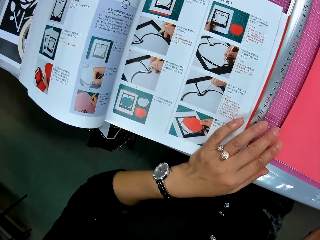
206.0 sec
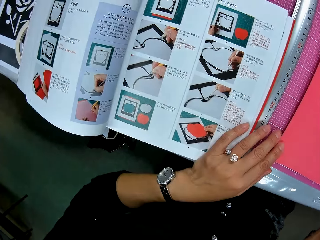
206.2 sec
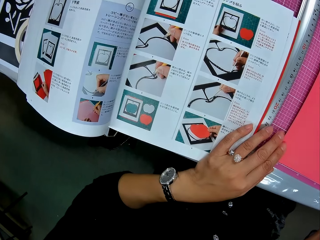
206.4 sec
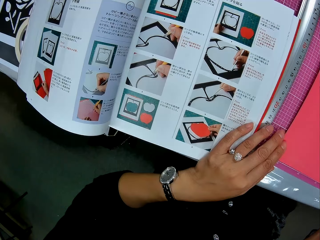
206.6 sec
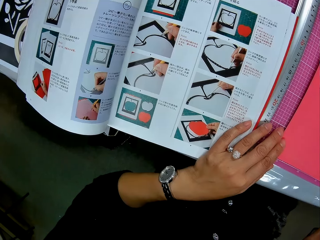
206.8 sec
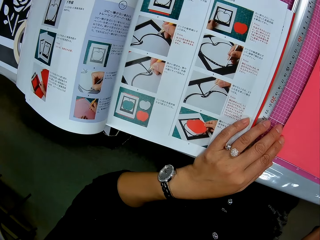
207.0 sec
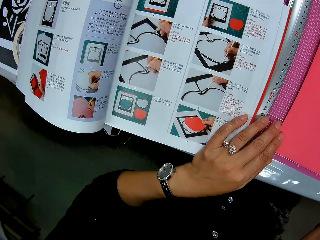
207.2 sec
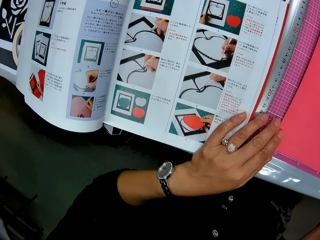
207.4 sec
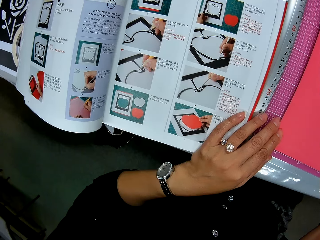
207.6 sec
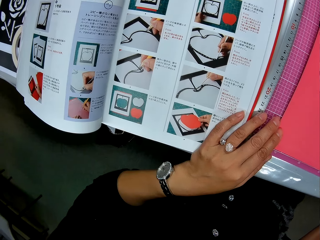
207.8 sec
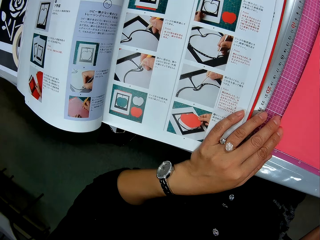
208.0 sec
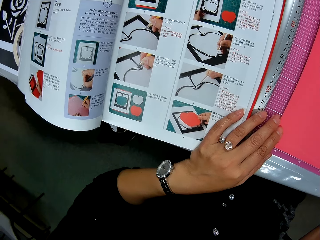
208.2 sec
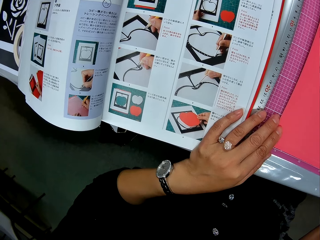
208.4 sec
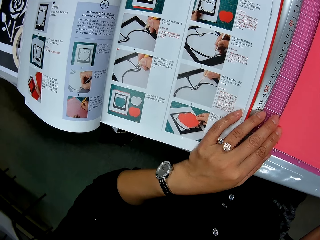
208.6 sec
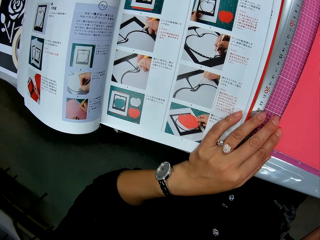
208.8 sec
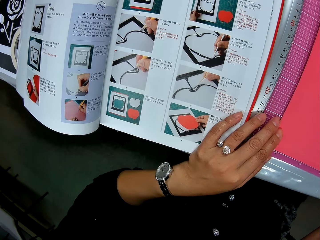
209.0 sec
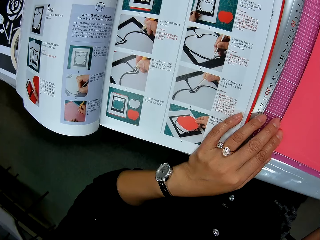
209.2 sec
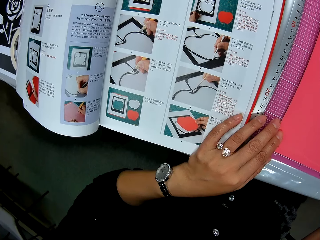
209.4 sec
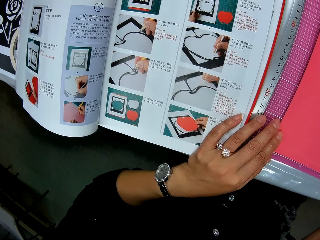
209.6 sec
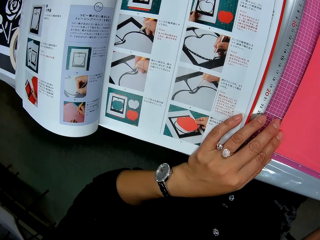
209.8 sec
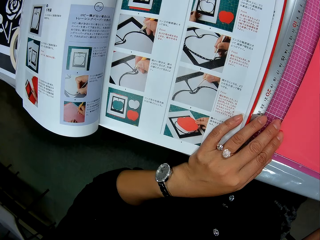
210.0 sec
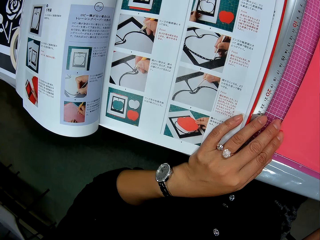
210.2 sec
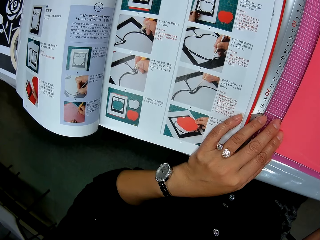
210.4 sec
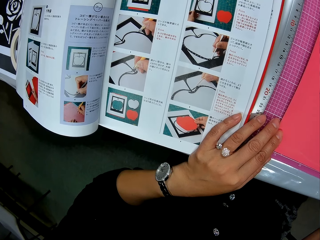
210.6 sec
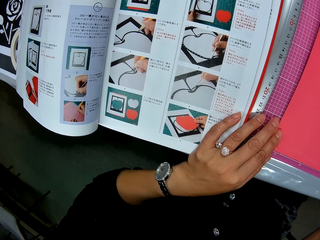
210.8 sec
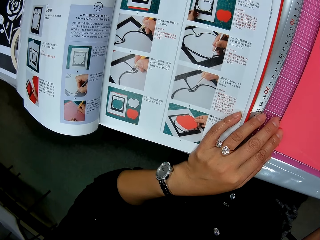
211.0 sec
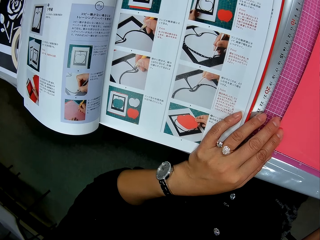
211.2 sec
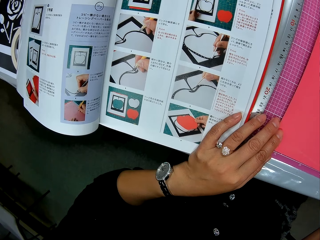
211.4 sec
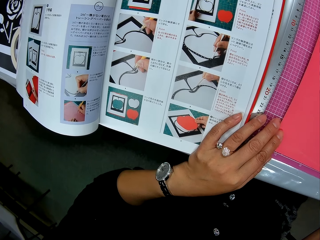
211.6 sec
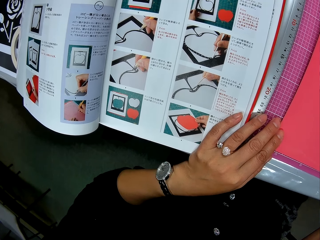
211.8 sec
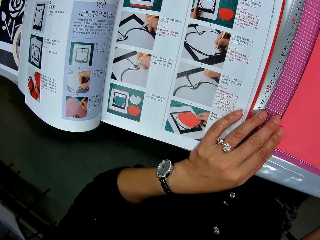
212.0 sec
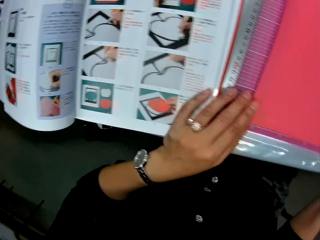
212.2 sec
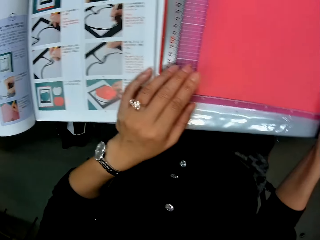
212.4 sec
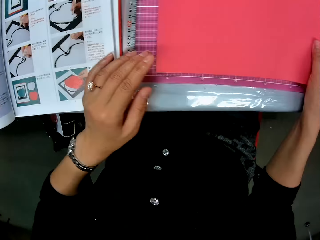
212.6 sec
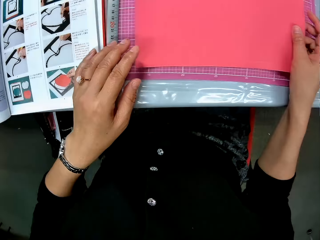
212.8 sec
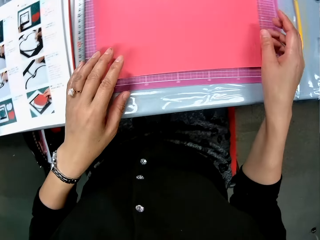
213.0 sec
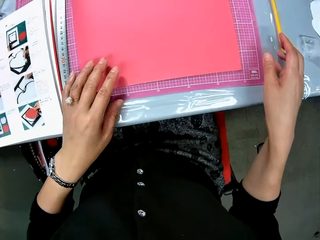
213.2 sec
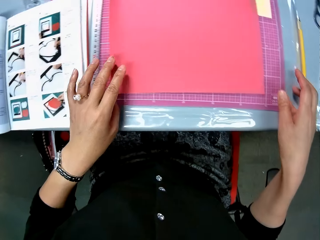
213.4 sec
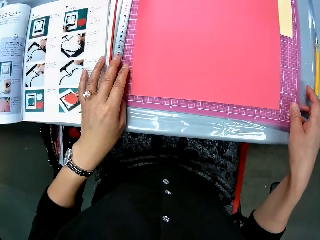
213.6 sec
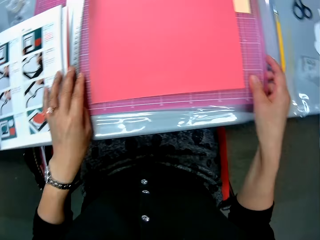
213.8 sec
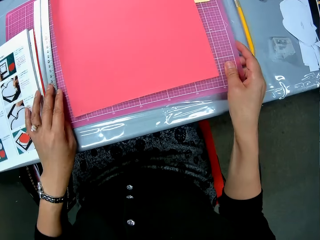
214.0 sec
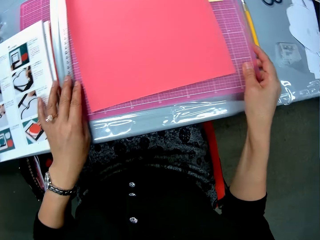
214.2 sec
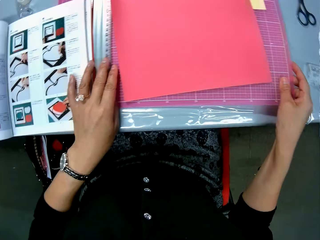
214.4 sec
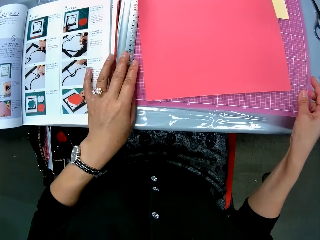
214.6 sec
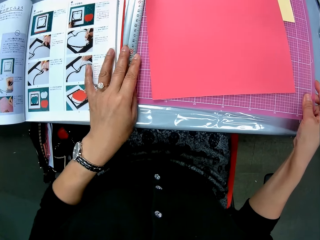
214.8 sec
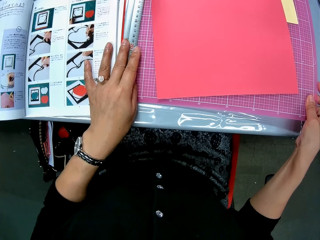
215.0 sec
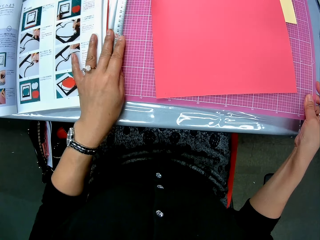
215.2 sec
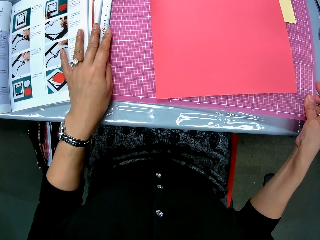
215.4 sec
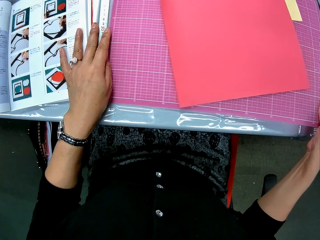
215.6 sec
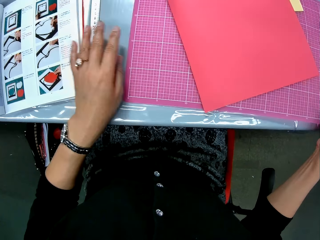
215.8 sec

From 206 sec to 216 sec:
The camera wearer places her left hand on the book. She touches the cutting mat. She checks the drawings in the book. She looks at the red card board on her right hand. She drops the red card board on the cutting mat. She pushes the book from the cutting mat with her left hand. She pulls the cutting mat with her right hand.

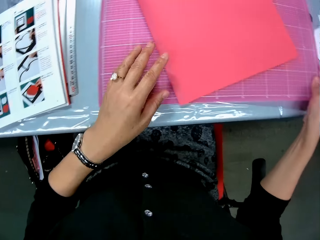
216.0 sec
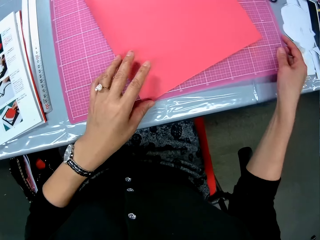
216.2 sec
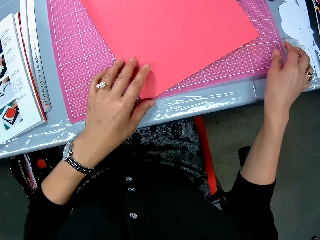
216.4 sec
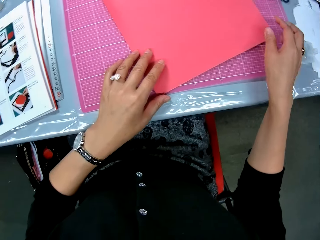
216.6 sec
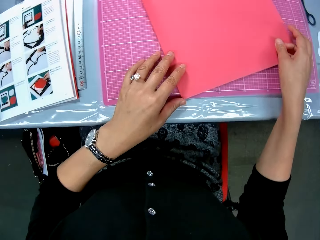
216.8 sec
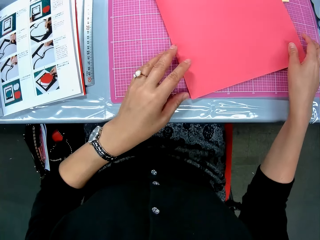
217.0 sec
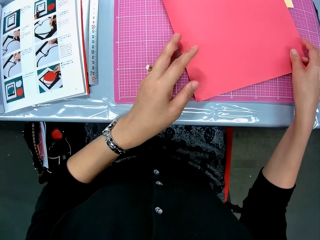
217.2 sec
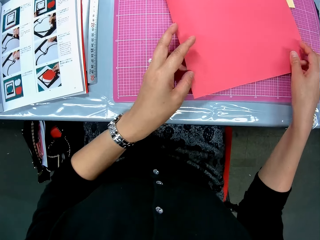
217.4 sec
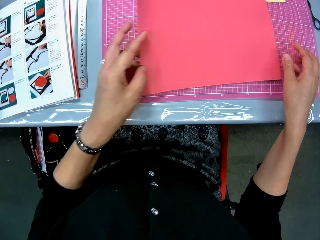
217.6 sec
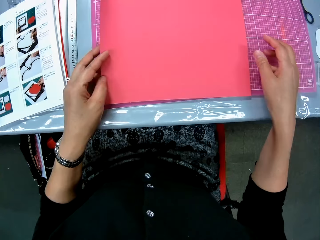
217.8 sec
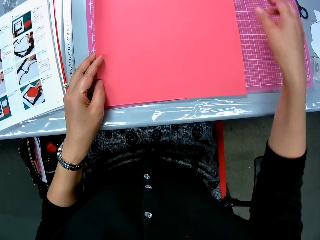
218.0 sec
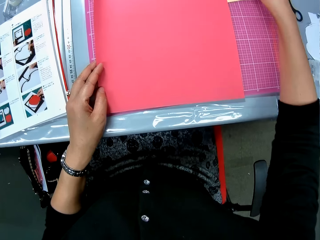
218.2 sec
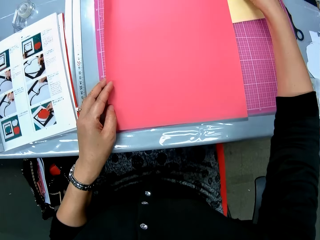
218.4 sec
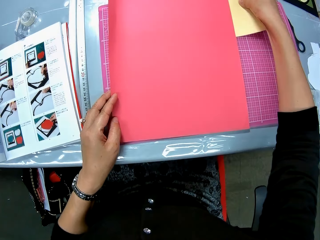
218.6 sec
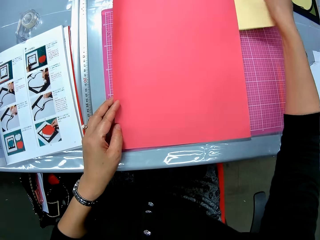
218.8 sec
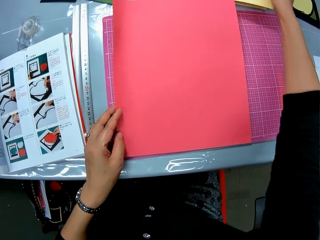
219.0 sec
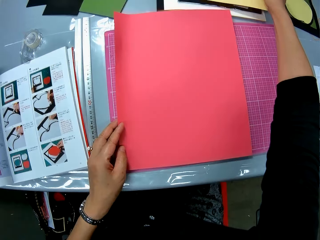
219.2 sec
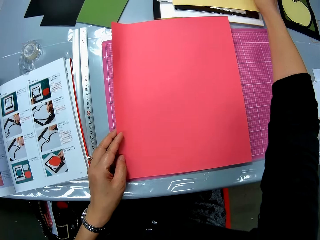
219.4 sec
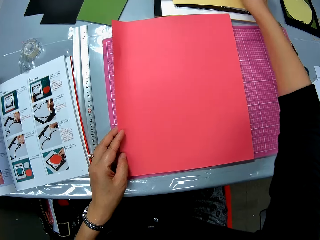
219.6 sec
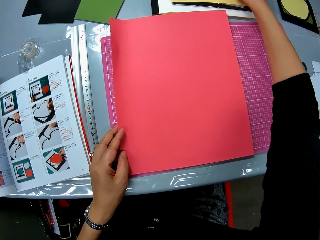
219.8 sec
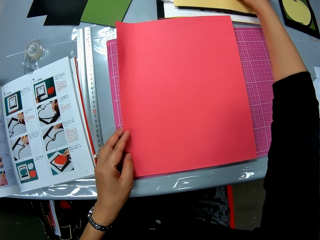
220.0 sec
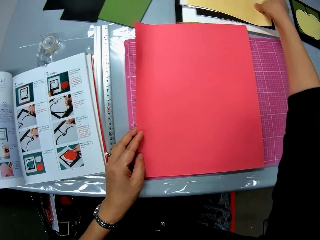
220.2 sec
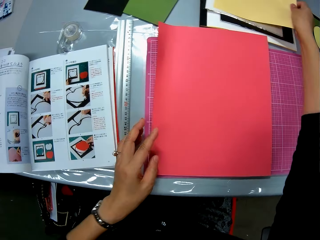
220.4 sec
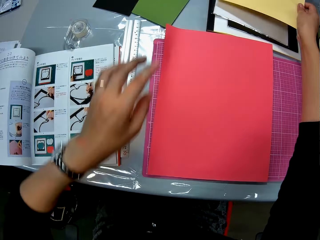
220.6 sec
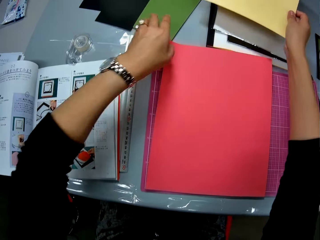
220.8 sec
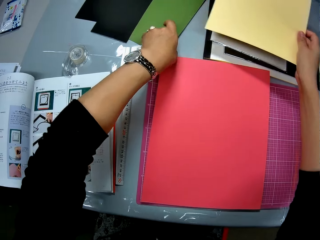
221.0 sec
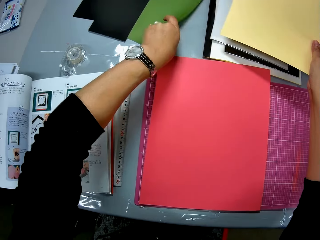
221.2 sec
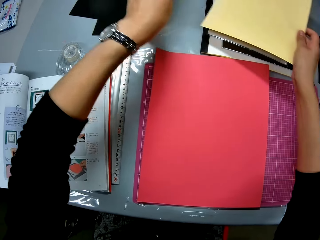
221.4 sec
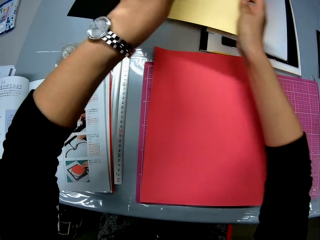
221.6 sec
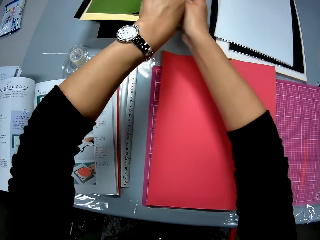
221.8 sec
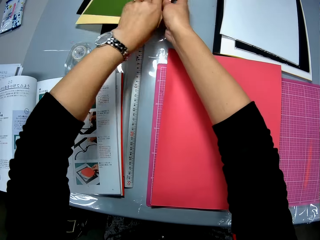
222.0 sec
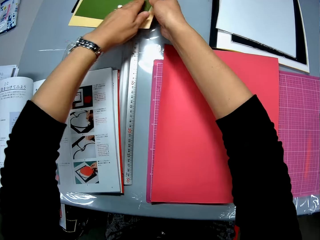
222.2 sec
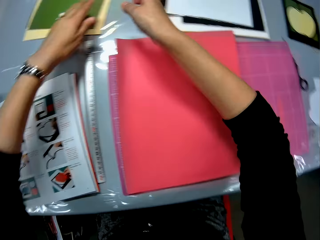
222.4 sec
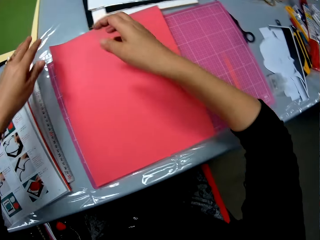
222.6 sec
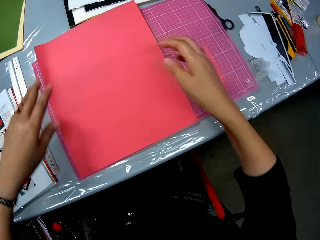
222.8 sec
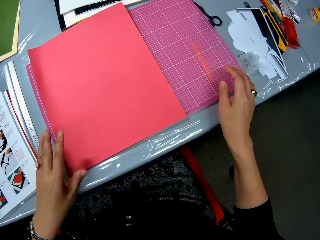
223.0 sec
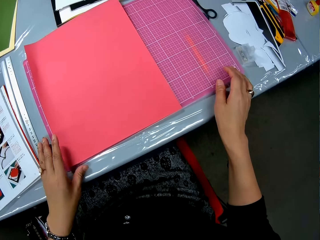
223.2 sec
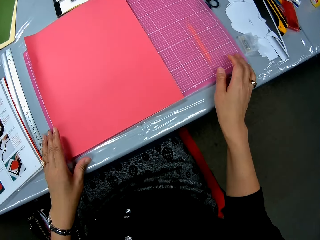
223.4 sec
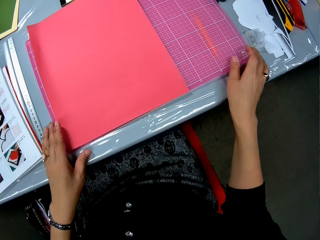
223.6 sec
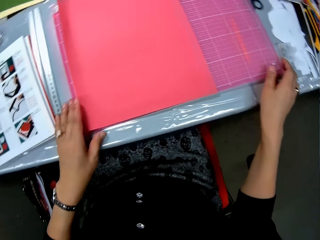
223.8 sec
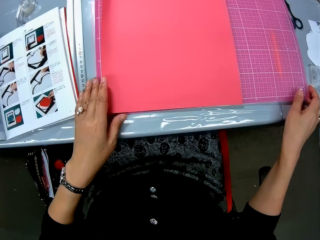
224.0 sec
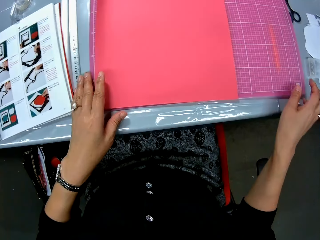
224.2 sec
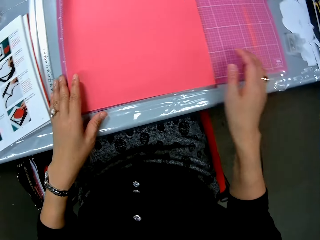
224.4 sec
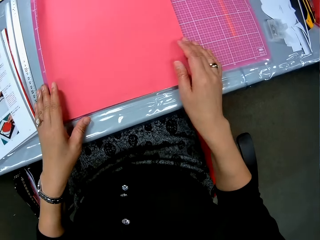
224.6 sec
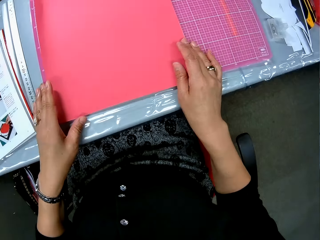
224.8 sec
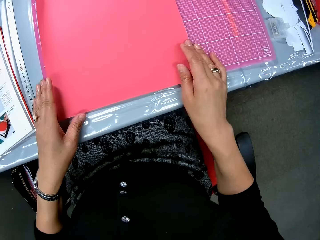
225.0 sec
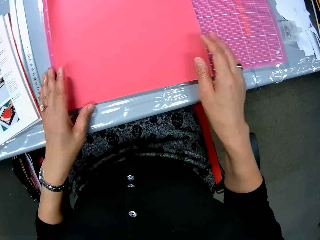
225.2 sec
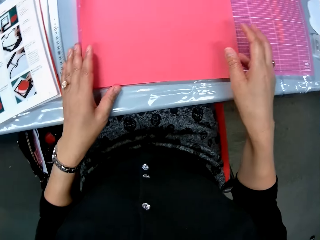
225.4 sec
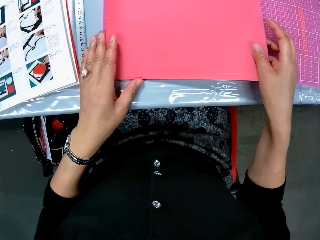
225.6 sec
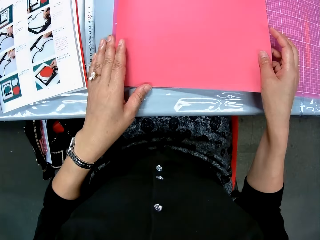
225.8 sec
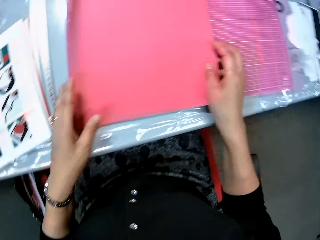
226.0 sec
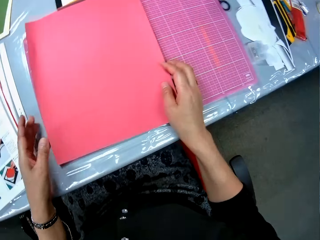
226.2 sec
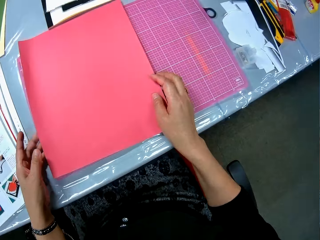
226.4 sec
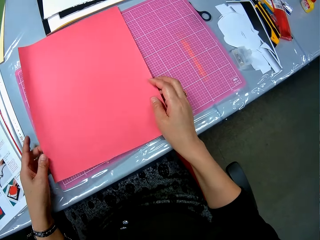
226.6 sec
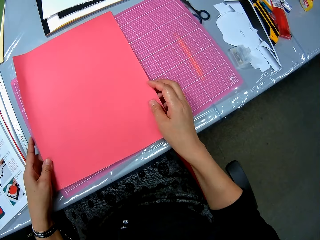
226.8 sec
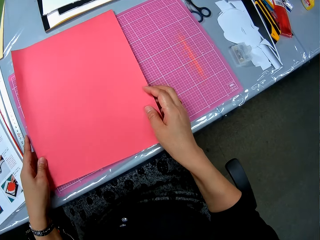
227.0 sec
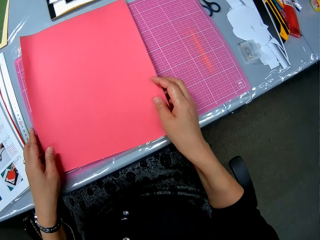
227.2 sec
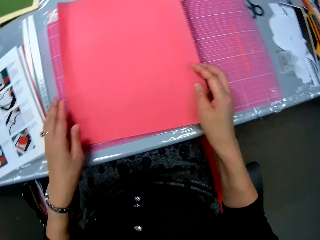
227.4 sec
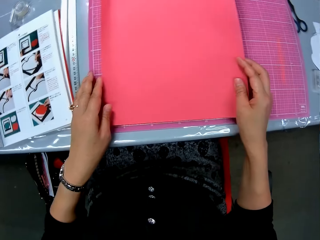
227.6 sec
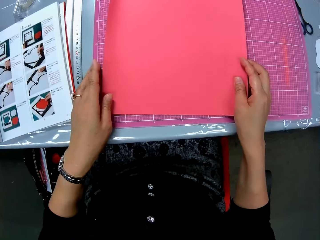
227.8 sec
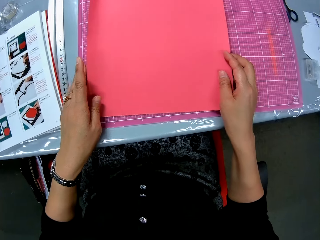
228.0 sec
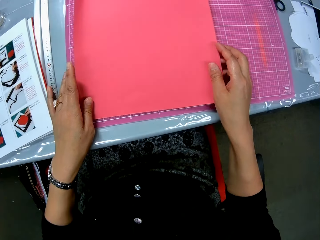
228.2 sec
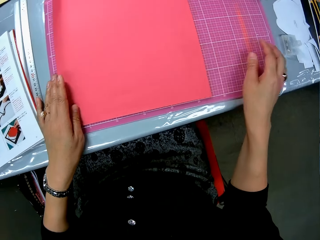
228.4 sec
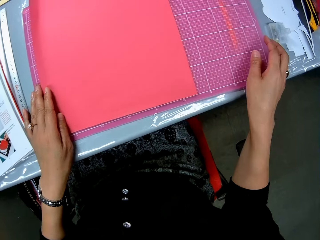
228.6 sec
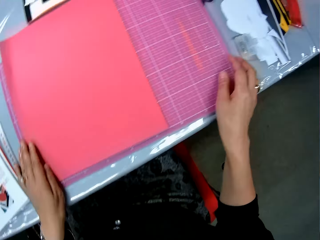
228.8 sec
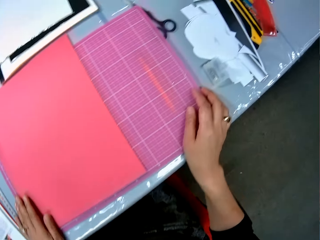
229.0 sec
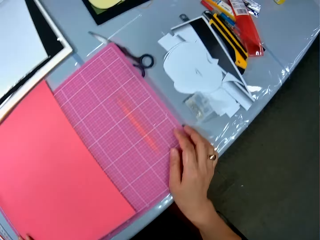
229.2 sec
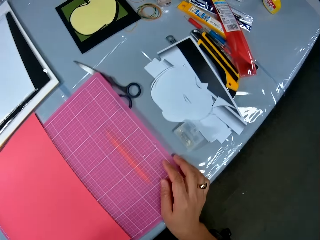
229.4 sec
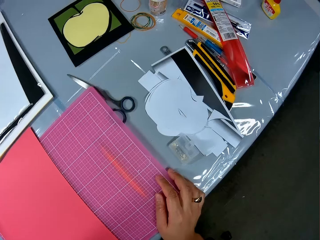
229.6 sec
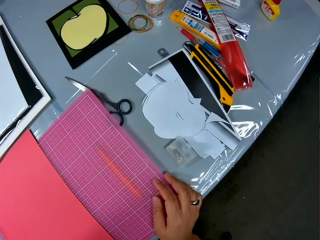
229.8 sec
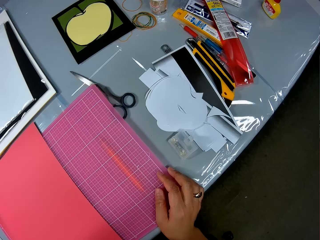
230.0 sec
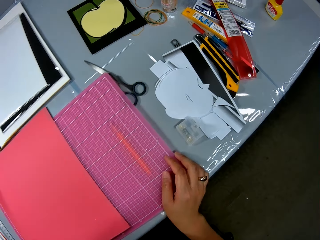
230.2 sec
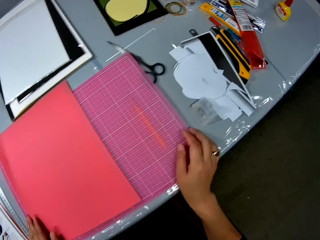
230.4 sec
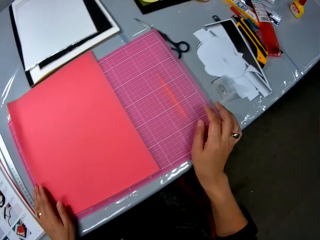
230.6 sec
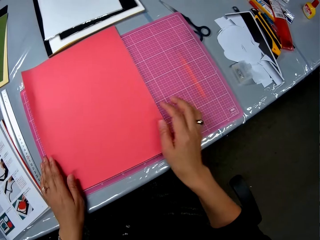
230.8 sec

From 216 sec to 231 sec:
The camera wearer touches the cutting mat. They adjust the red card board on the cutting mat. They pick up the yellow card board from the cutting mat. They pick up the cutting mat. They drop the yellow card board on top of the white card board pack. They put down the cutting mat. They move the yellow card board beneath the card board stack. They pick up the cutting mat. They put down the cutting mat. They set the red card board on the cutting mat. They touch the cutting mat. They check the items on the right side of the table.
